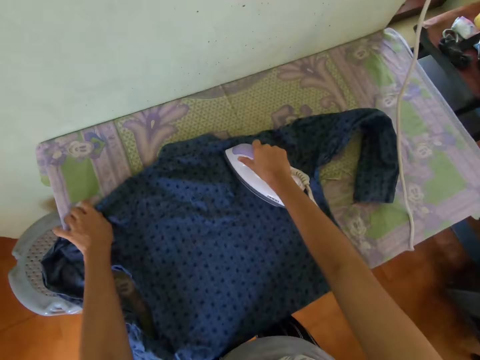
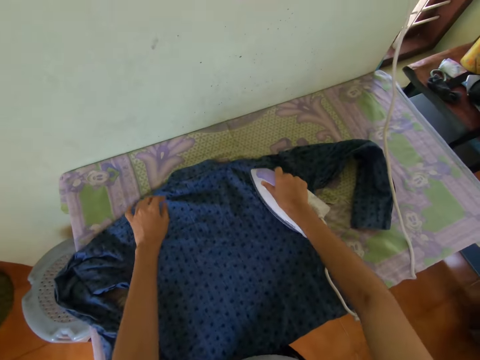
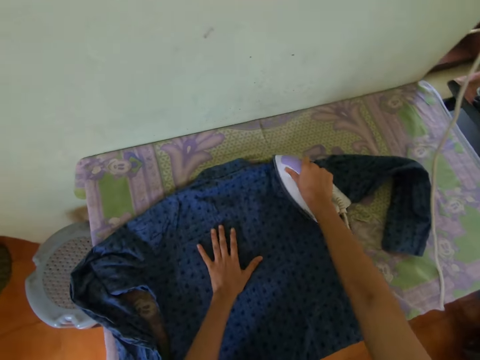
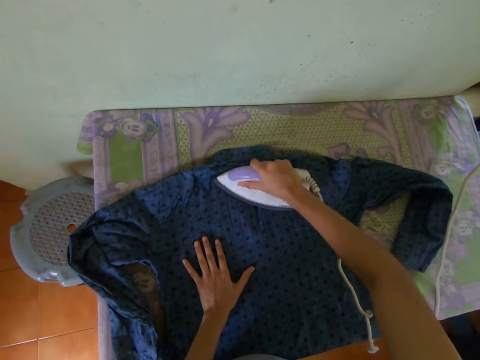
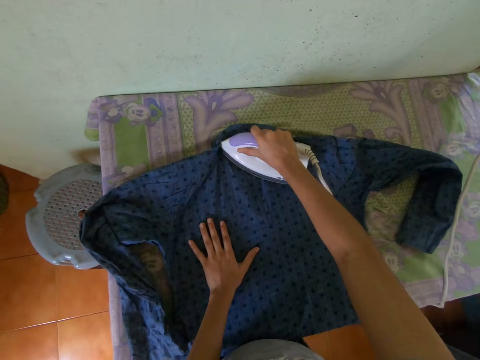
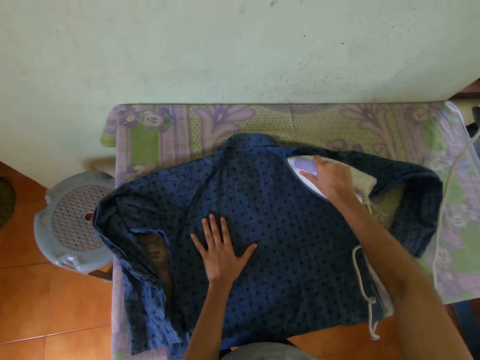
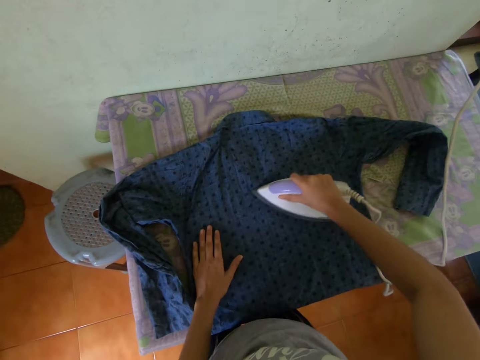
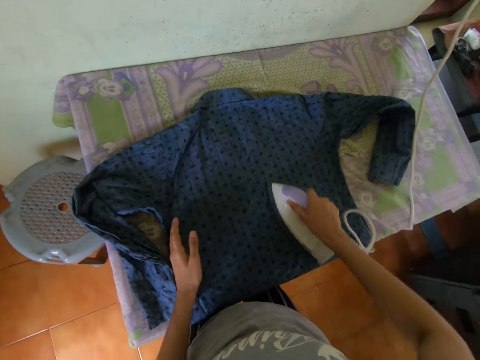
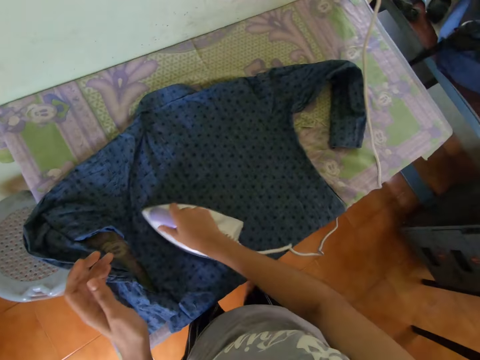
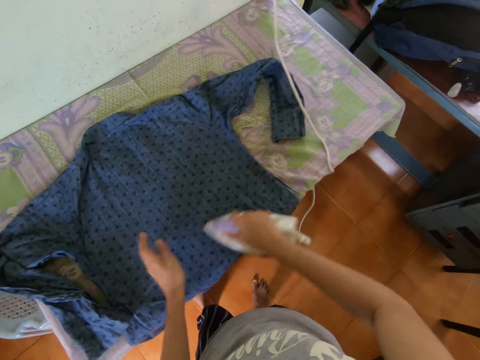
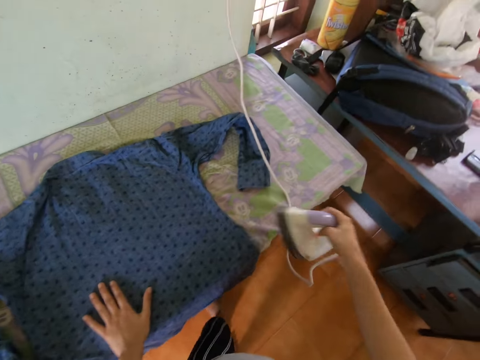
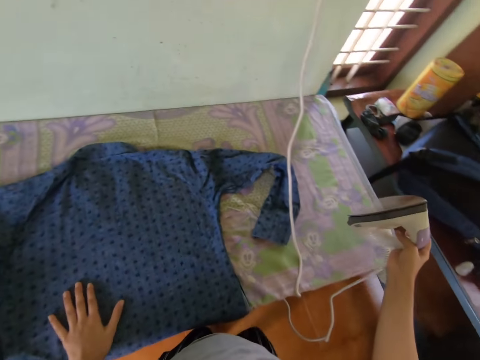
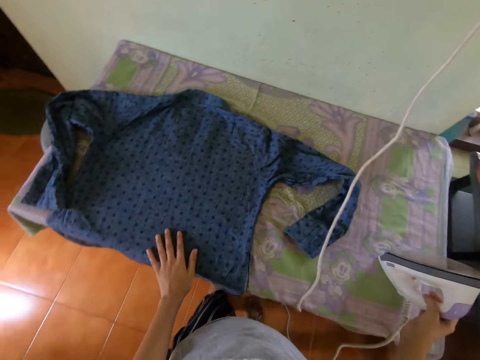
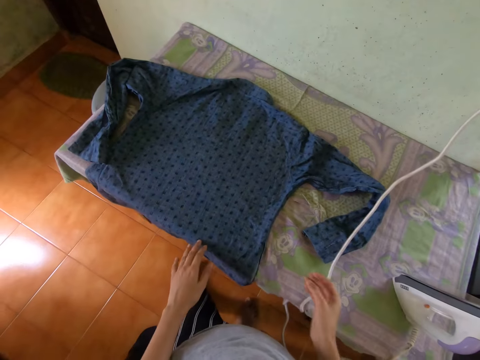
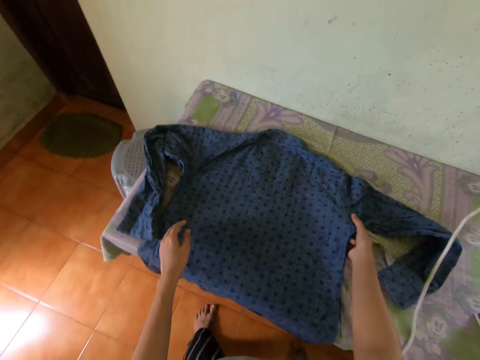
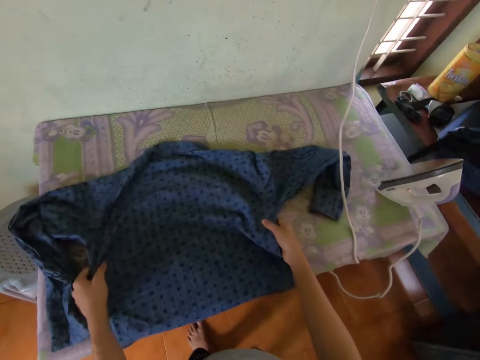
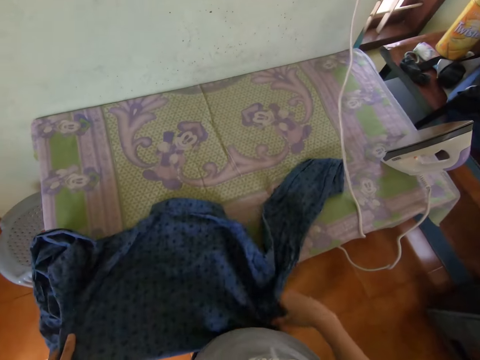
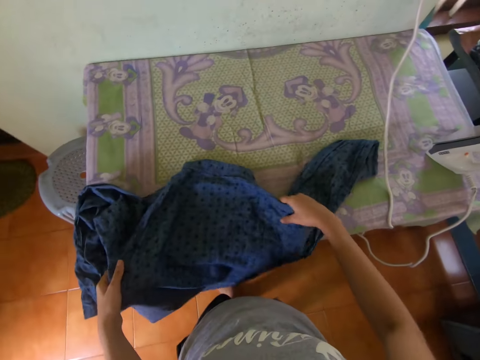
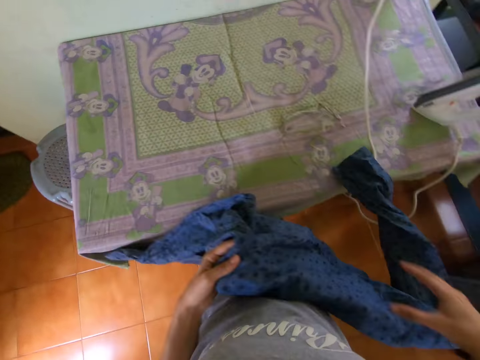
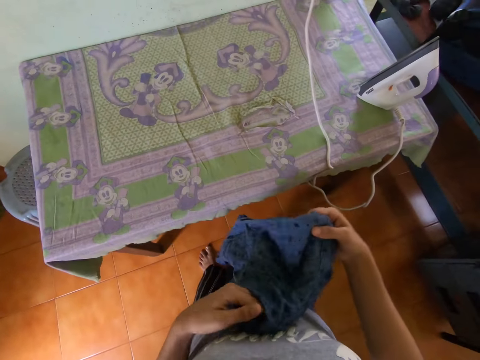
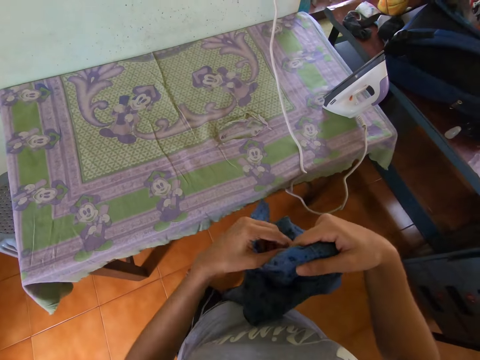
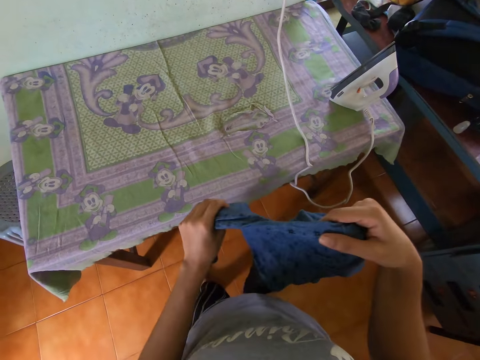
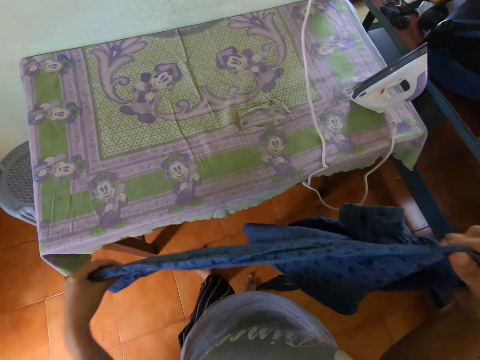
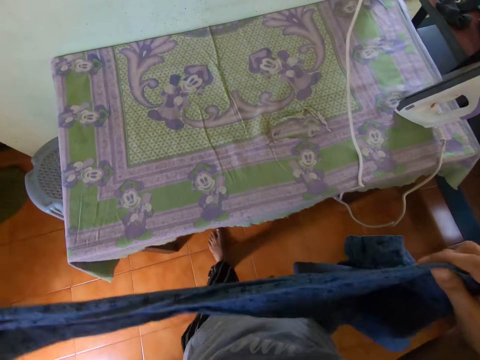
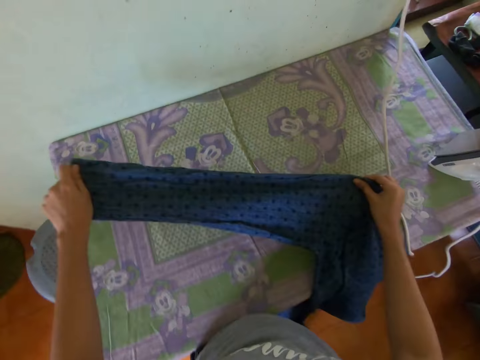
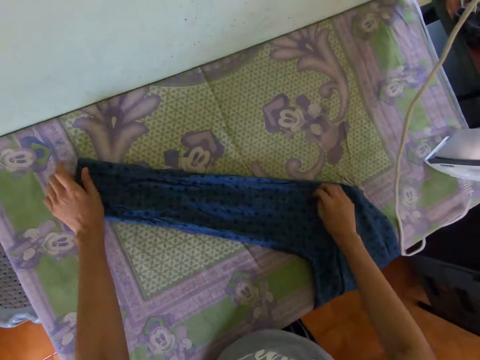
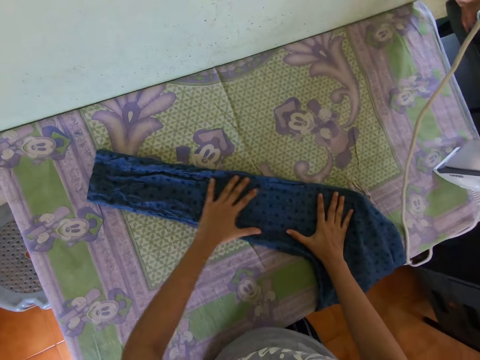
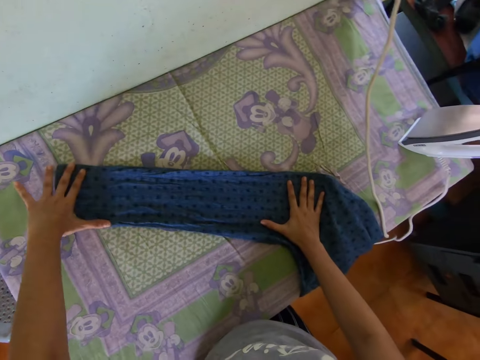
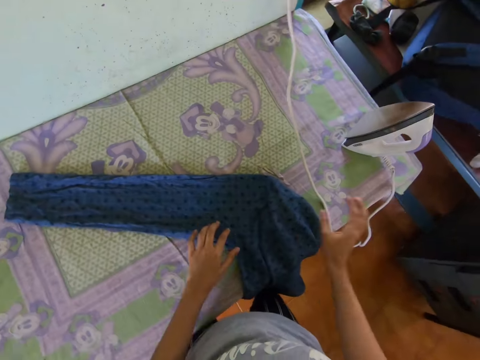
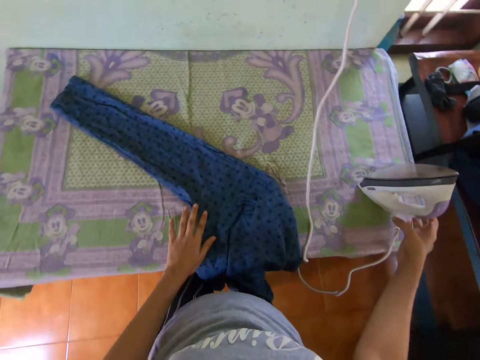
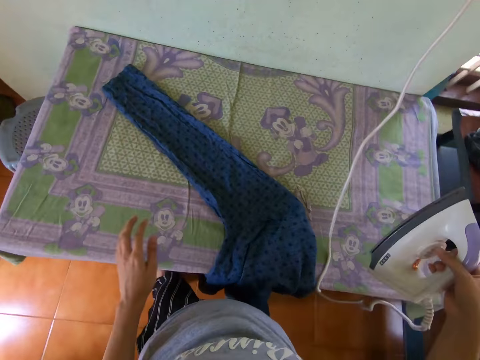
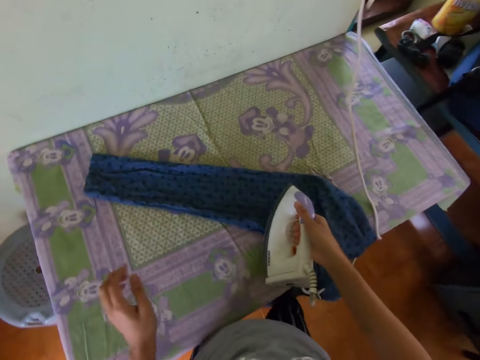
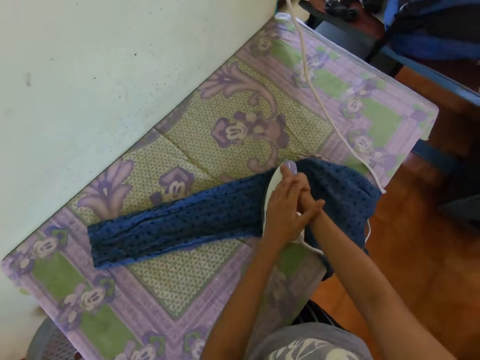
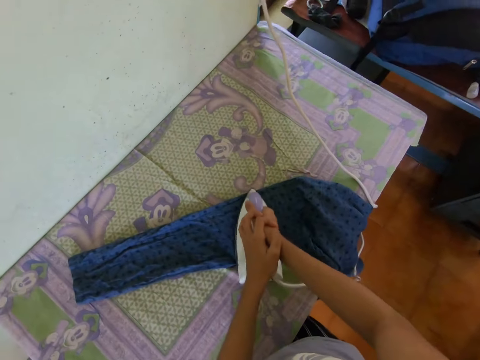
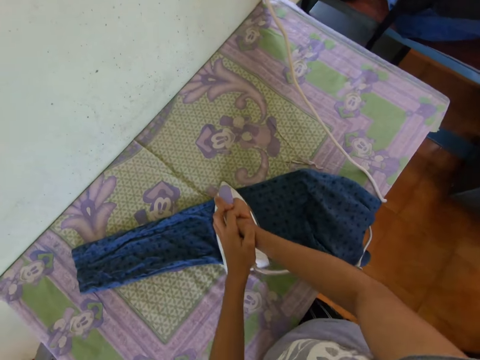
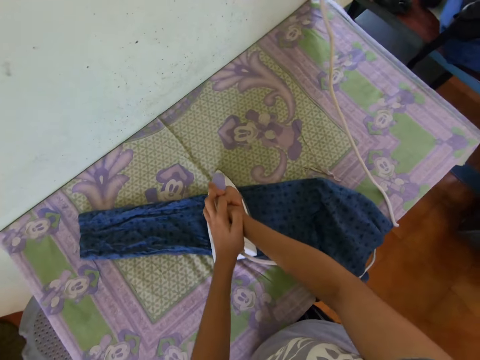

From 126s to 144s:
The camera wearer places his left hand on the shirt on the table. He places his left hand on the shirt on the table again. He drops the iron on the table with his right hand. He aligns the shirt. He picks up the shirt from the table with both hands. He drops the shirt on the table with both hands. He picks up the iron from the table with his right hand. He irons the shirt on the table with the iron in both hands.

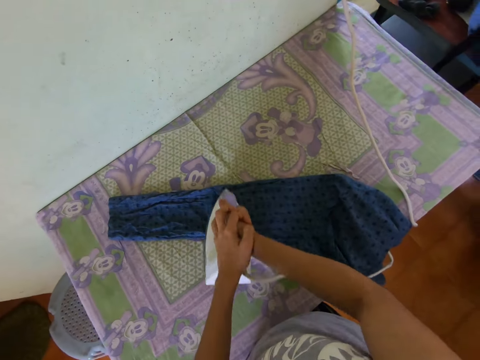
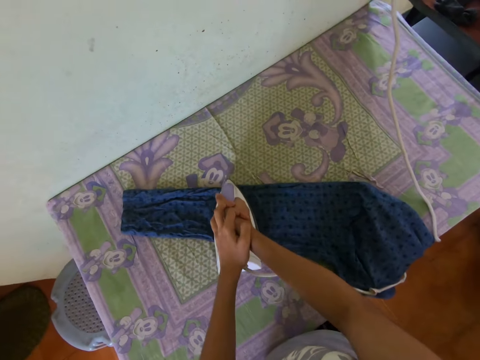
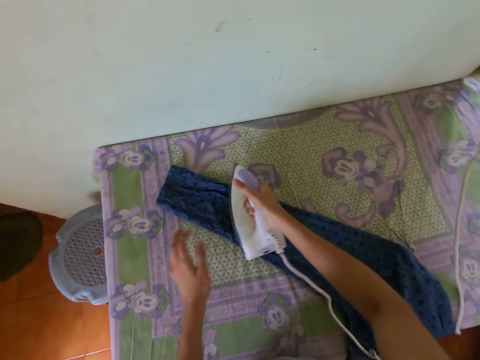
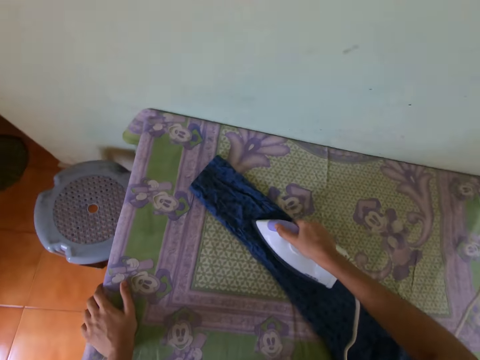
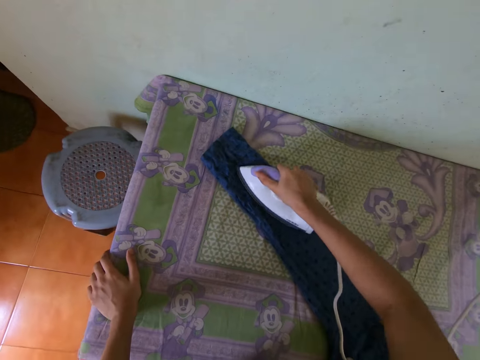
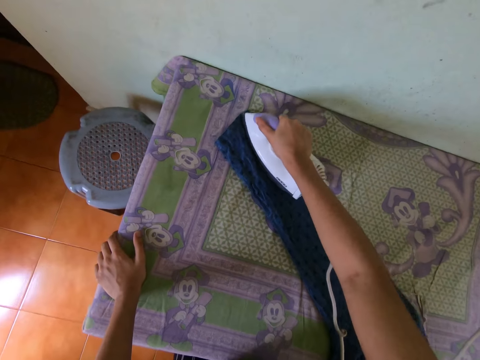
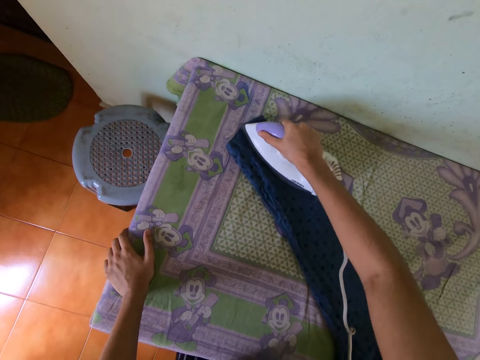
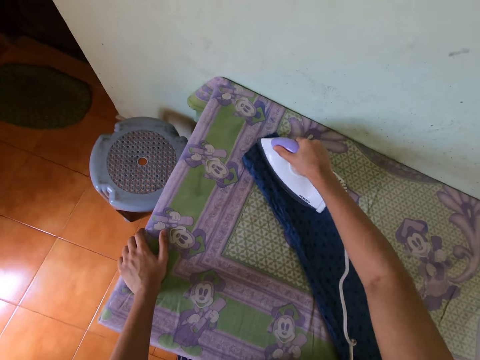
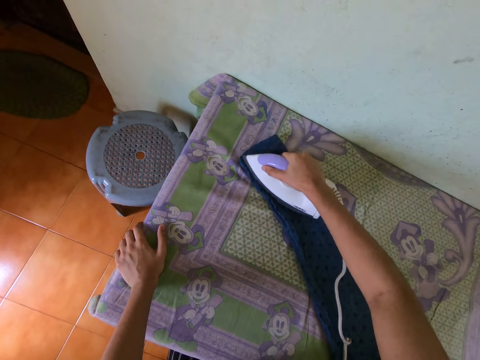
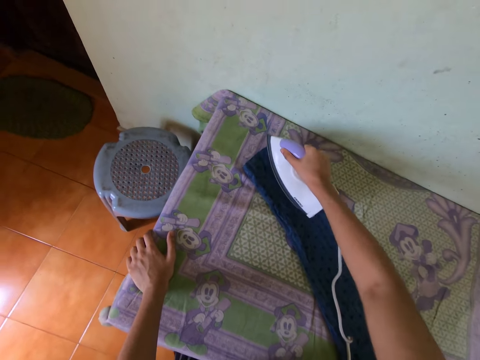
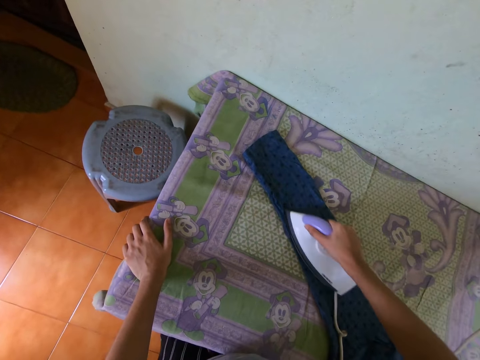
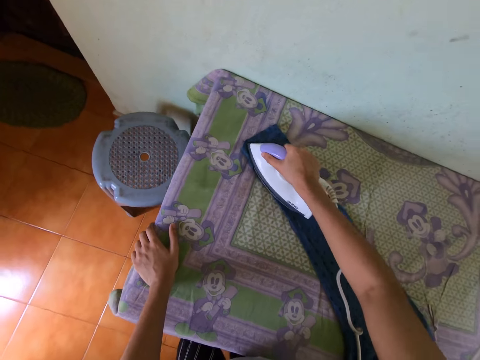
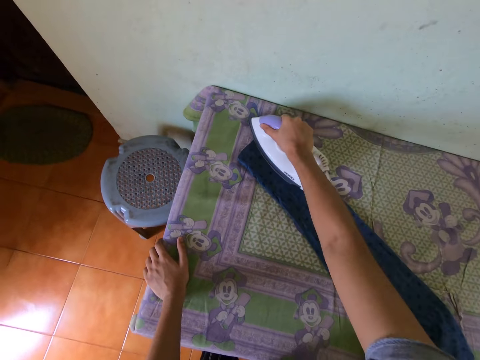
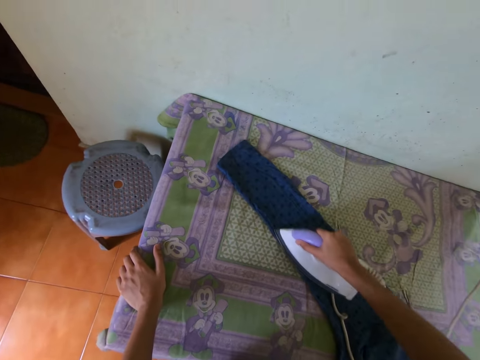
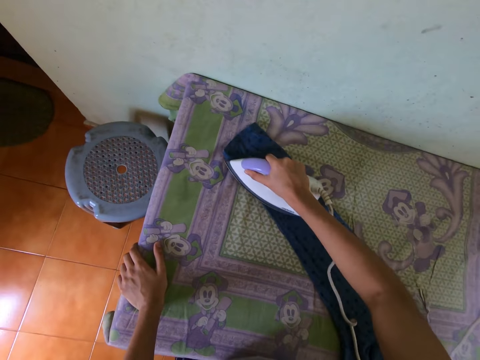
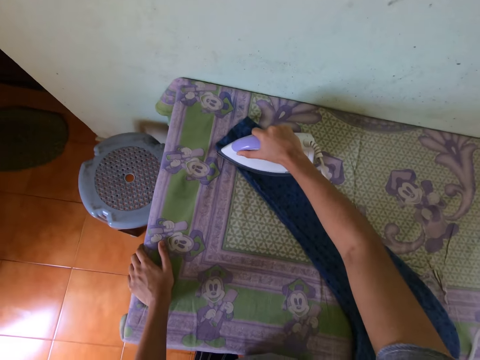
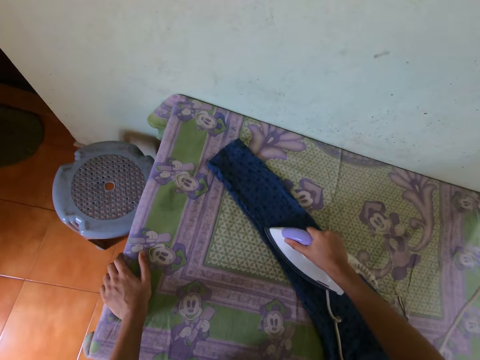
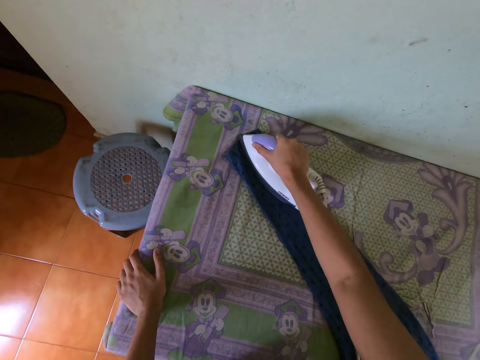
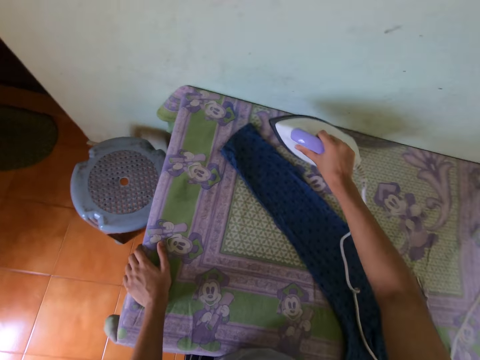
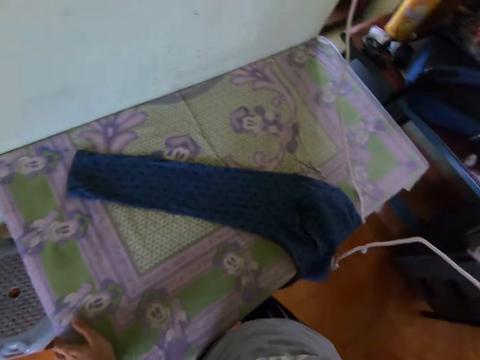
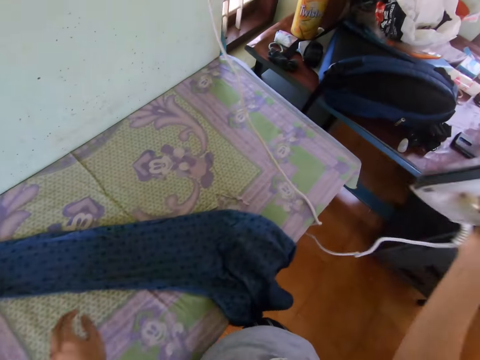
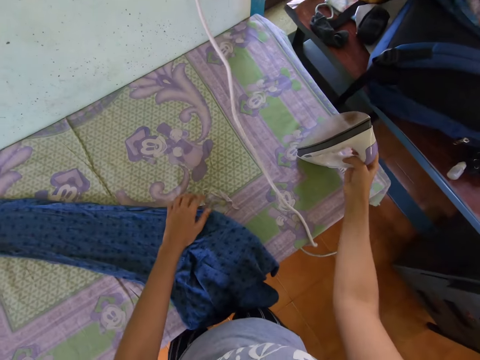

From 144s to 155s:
The camera wearer irons the shirt on the table with the iron in his right hand. He places his left hand on the table. He drops the iron on the table with his right hand.
